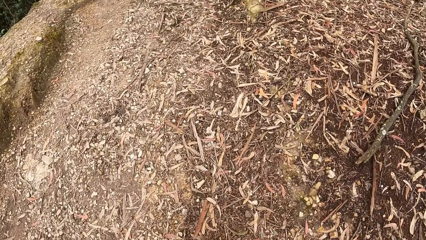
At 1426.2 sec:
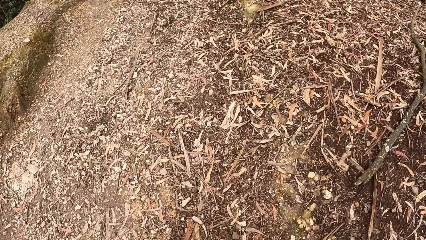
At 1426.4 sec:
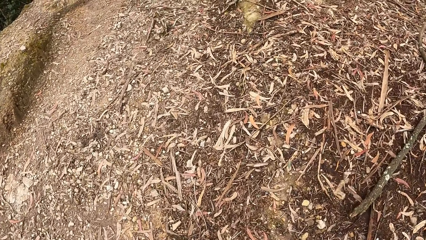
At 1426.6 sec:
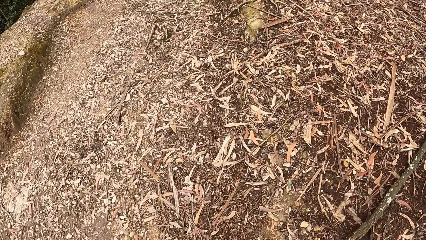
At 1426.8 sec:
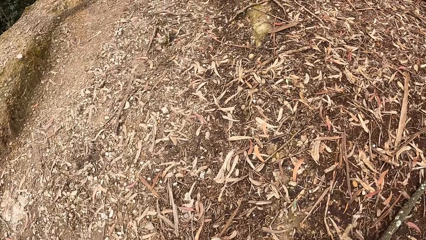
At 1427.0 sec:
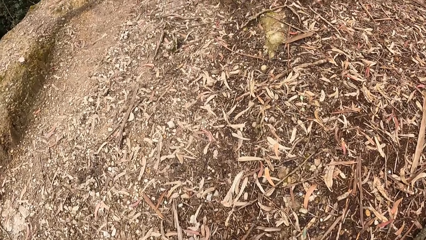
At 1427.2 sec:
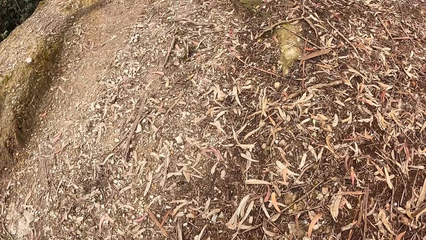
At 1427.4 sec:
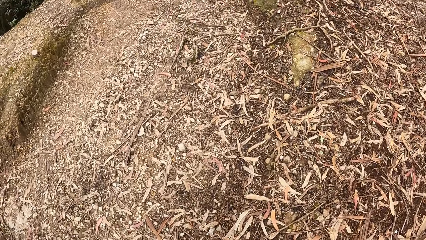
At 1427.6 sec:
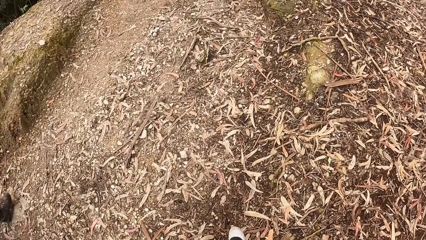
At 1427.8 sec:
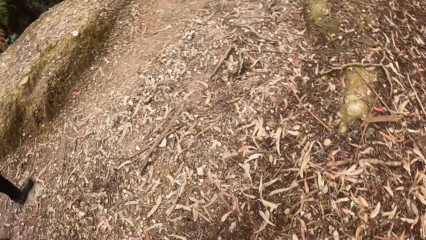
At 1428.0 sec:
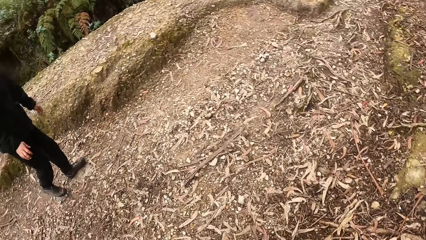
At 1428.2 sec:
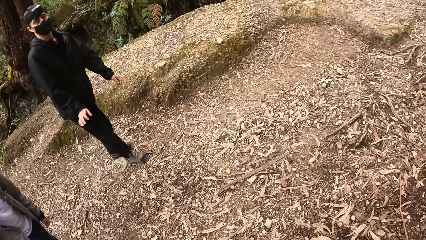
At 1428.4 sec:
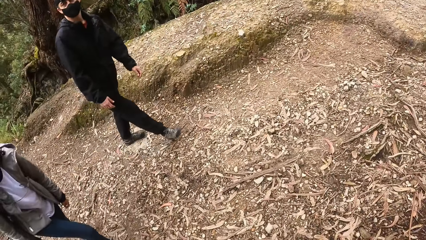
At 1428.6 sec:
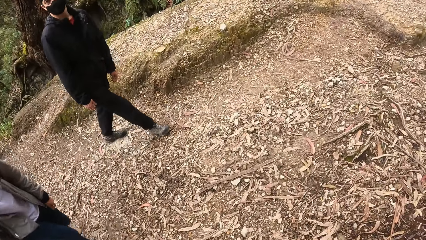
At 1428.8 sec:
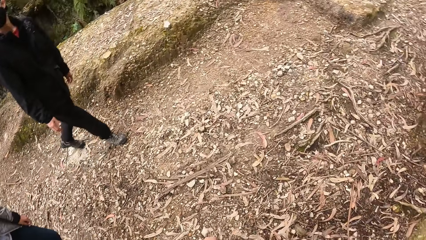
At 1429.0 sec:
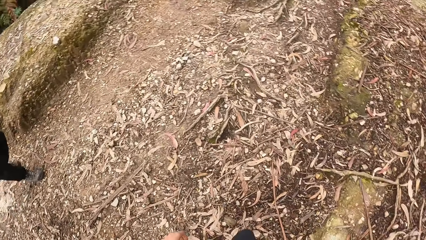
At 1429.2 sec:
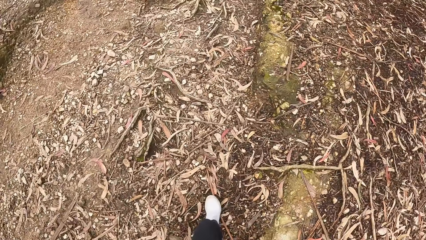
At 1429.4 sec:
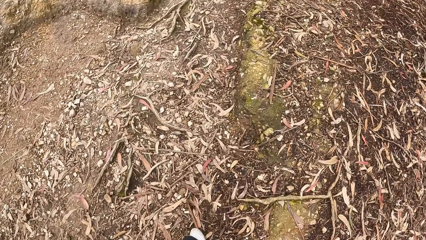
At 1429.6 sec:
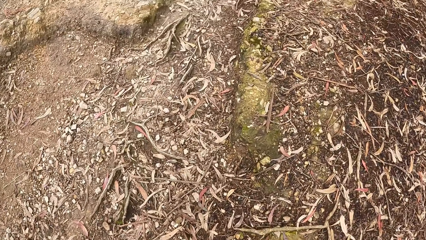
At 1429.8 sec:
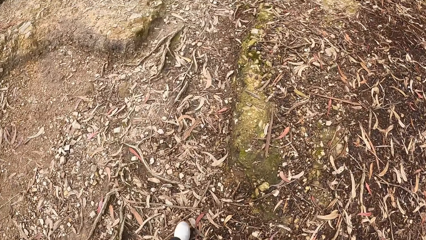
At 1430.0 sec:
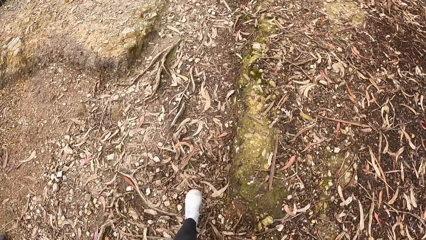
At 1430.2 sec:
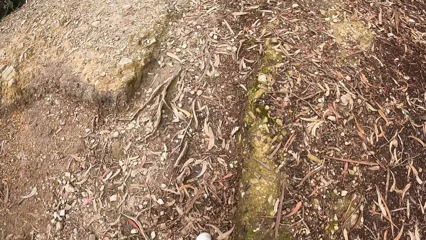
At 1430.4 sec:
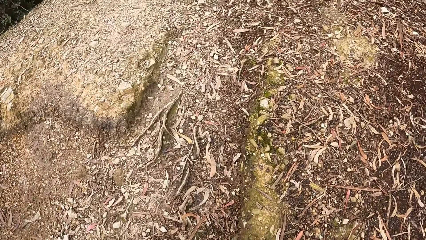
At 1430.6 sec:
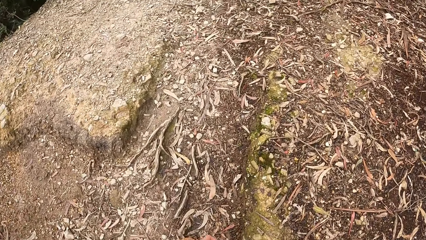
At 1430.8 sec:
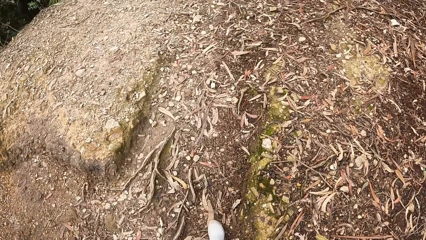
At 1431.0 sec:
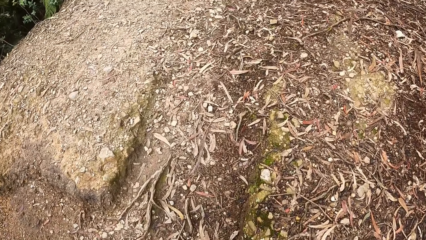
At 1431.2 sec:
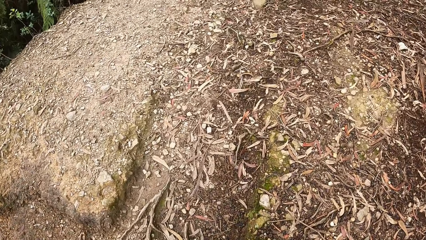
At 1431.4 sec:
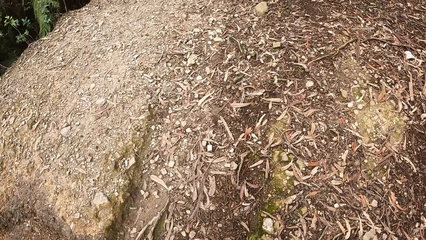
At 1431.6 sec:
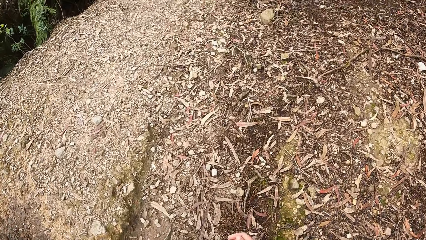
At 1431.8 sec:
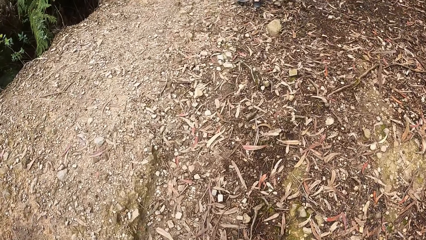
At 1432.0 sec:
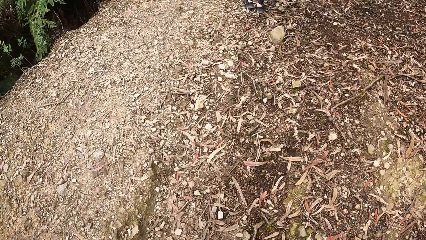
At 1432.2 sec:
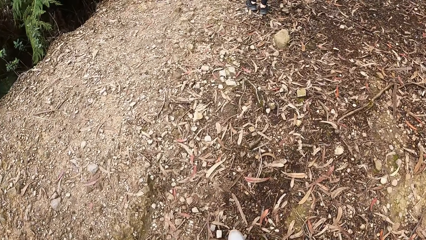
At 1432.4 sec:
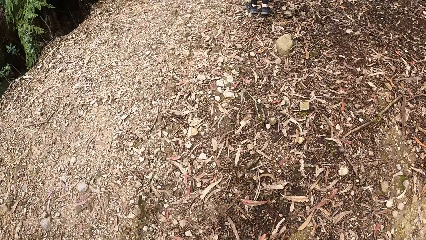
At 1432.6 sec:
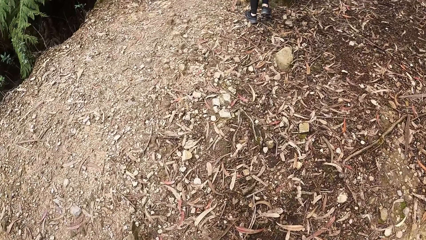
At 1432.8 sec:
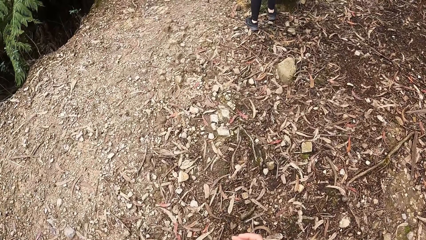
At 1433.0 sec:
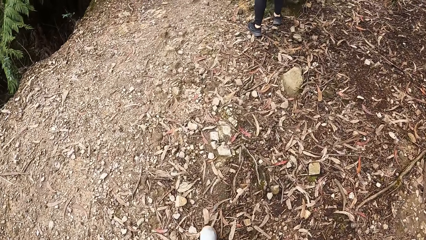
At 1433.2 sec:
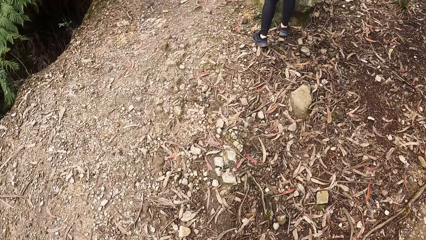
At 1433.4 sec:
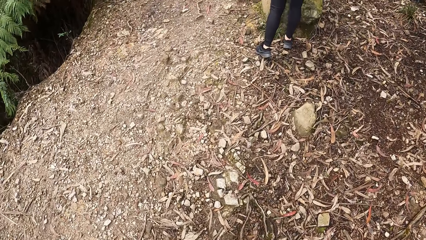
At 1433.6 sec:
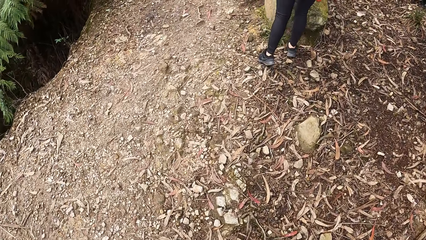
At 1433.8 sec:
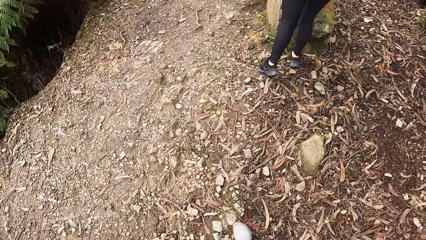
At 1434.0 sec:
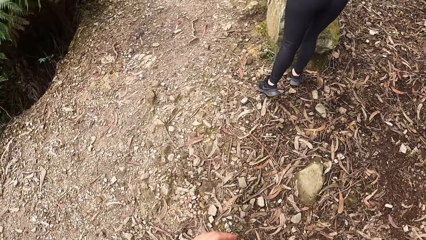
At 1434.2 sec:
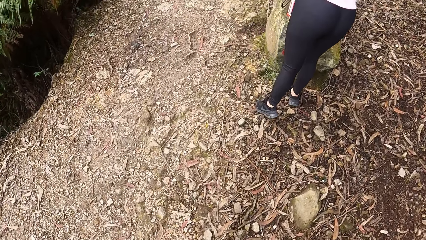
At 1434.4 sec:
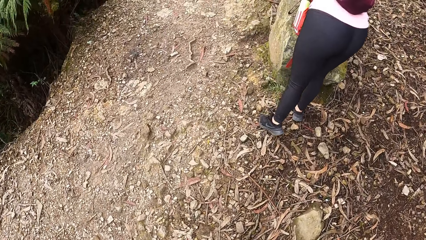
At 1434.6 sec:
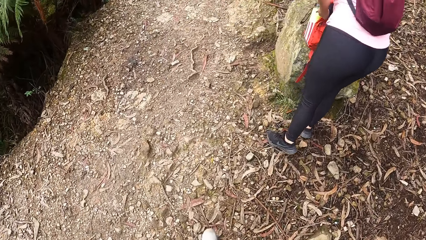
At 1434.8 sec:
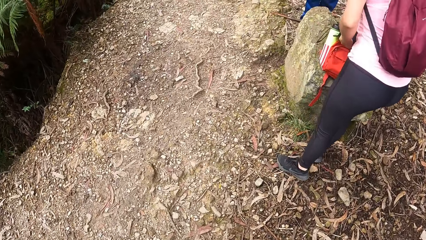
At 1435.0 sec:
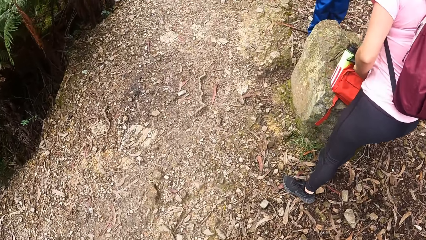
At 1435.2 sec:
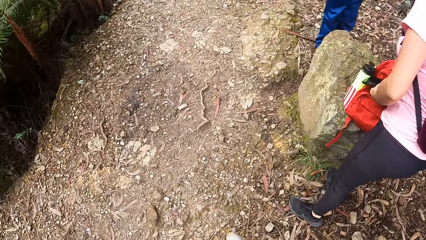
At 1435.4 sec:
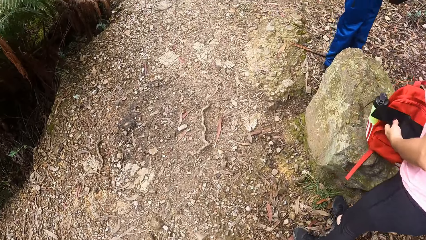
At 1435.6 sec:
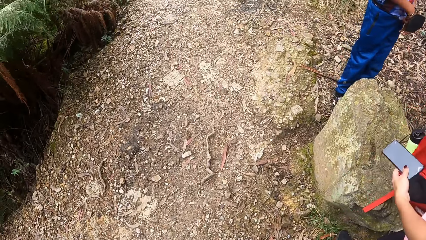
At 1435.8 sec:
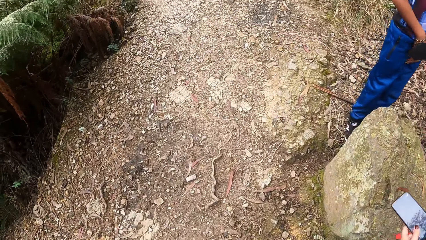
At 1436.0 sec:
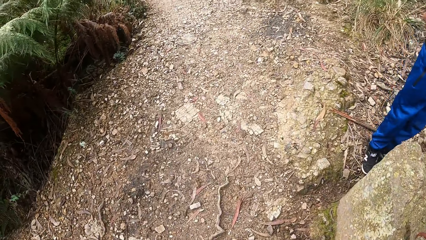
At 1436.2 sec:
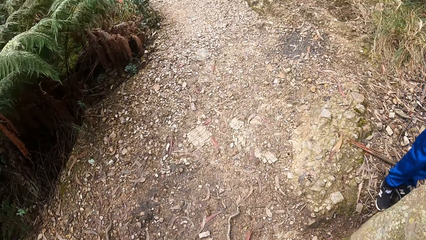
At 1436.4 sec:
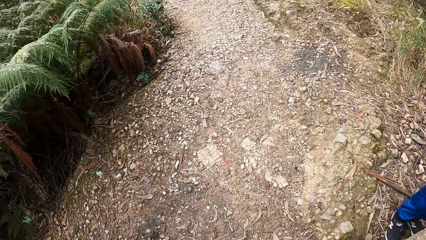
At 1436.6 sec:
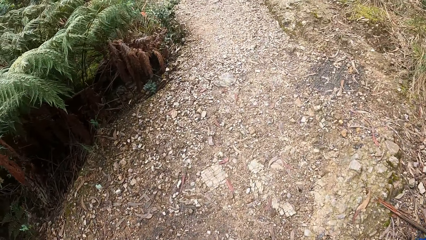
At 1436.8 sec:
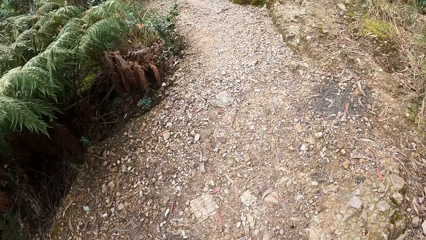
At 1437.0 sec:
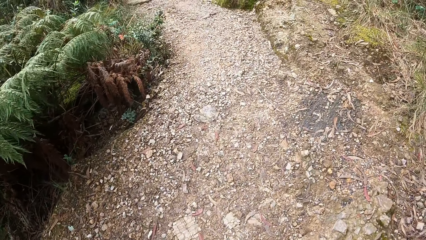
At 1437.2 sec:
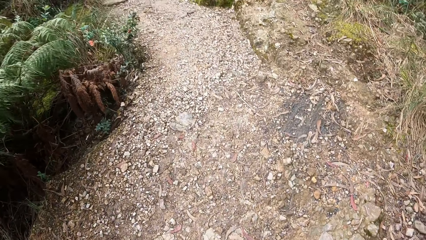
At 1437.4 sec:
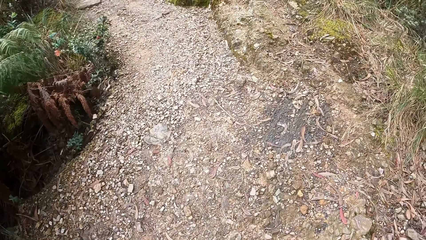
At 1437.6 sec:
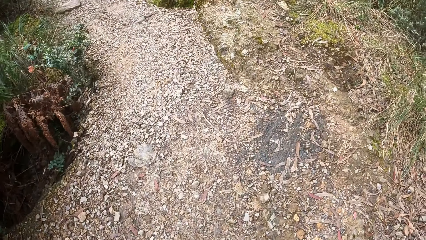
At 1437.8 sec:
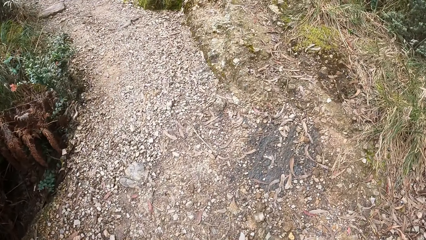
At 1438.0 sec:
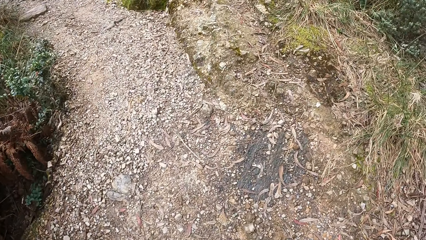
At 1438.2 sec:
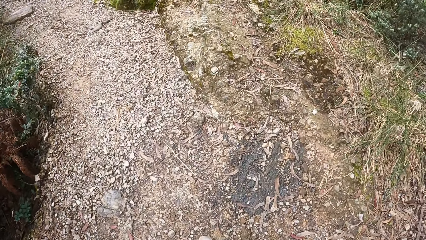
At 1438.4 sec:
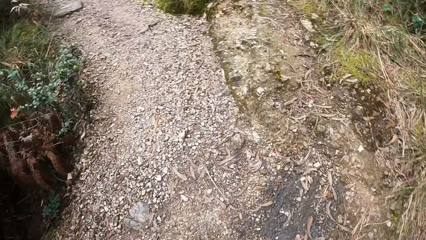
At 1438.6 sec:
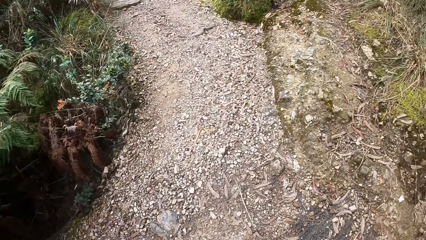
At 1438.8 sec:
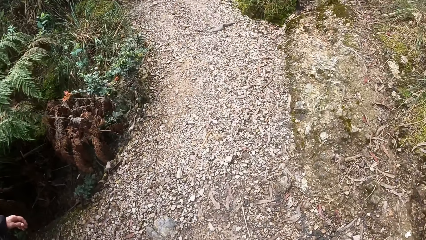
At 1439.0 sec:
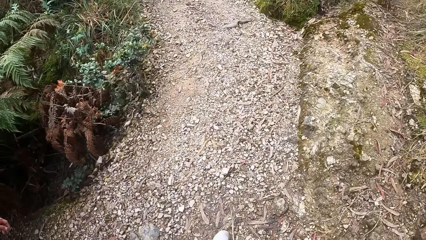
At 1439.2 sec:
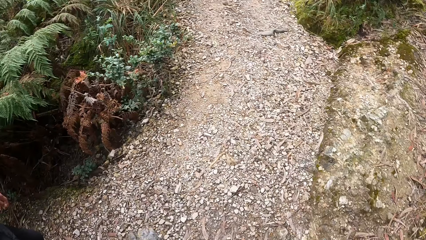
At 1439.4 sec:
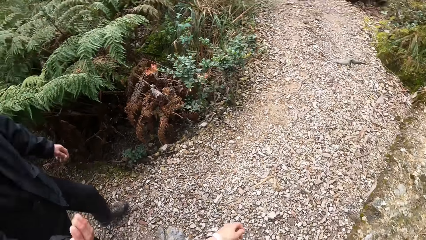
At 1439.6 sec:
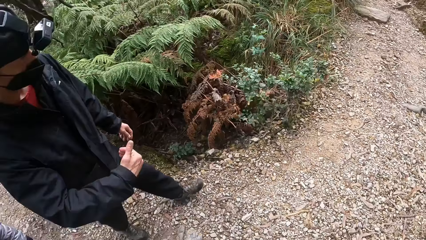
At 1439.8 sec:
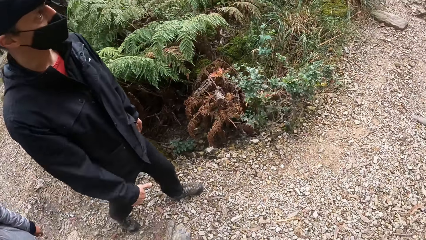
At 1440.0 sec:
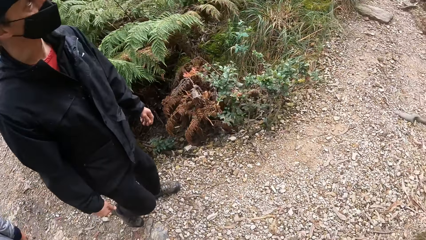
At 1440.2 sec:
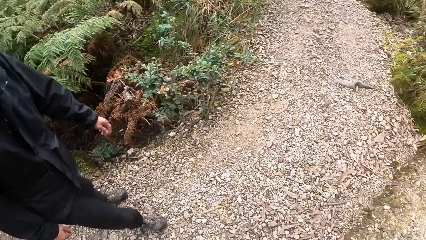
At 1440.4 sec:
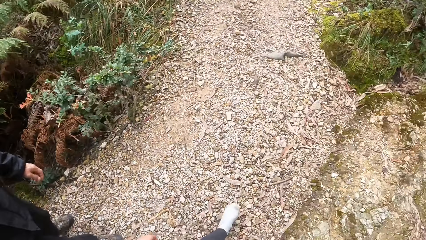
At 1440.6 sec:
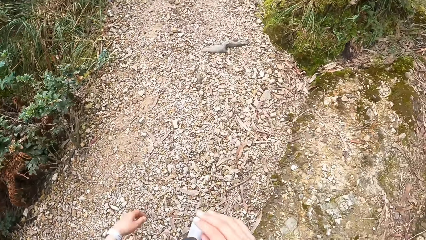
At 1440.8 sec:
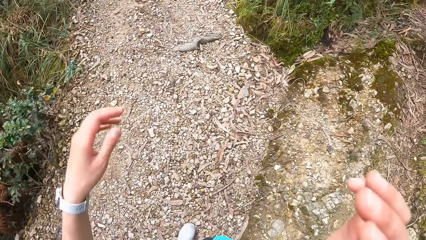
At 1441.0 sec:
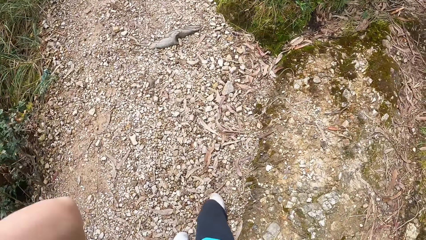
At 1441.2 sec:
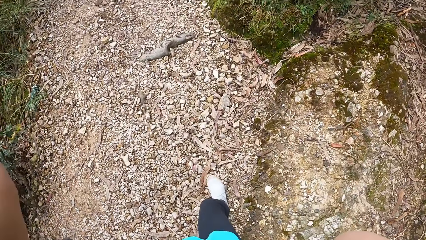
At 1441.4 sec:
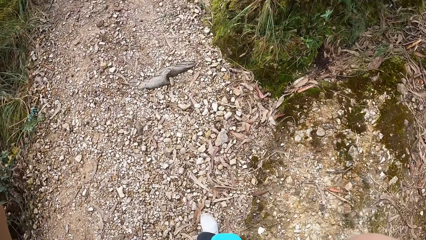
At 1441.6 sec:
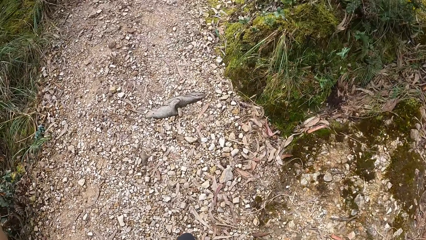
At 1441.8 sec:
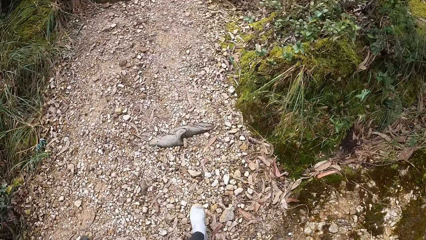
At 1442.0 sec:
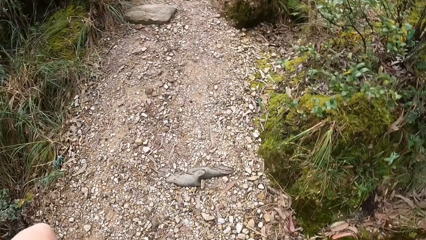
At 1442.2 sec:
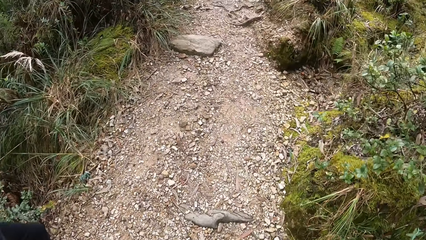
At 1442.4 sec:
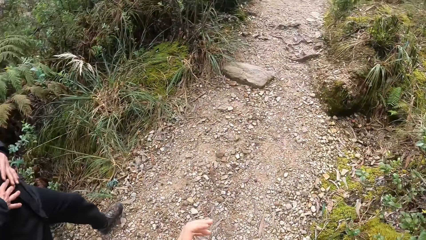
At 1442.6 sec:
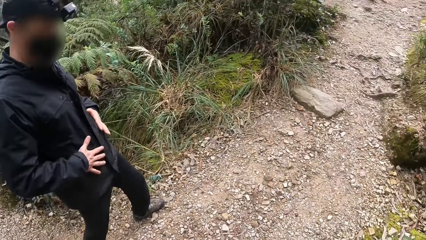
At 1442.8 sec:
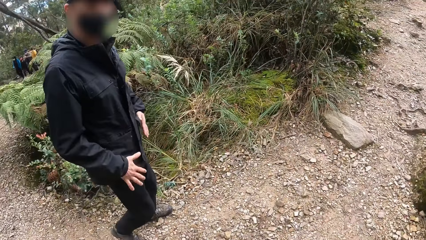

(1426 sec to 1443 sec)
The camera wearer looks around. They walk. They look at a man. They walk.
